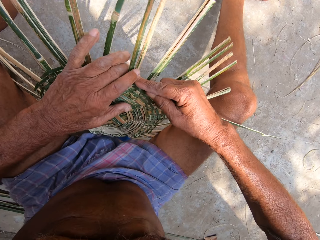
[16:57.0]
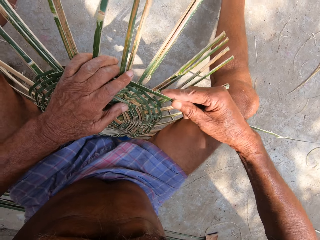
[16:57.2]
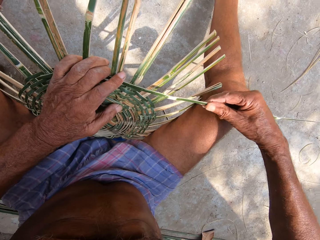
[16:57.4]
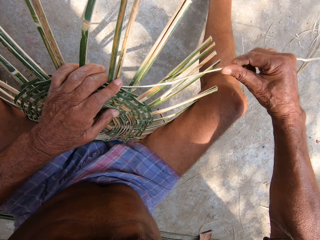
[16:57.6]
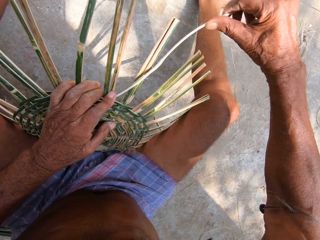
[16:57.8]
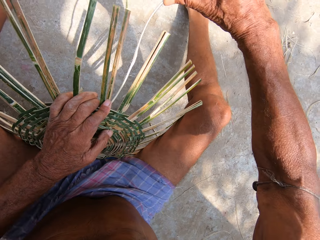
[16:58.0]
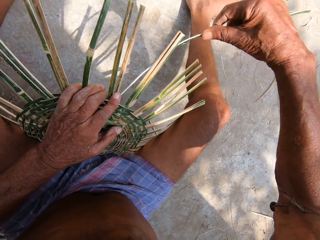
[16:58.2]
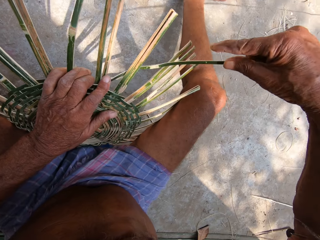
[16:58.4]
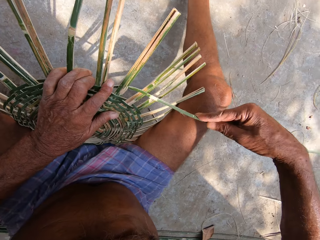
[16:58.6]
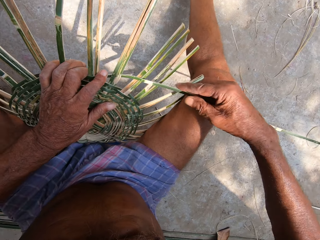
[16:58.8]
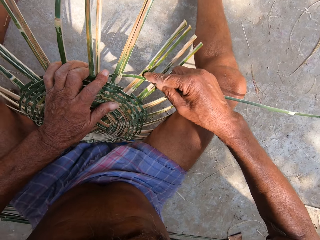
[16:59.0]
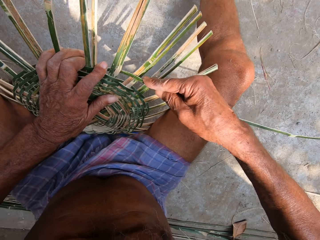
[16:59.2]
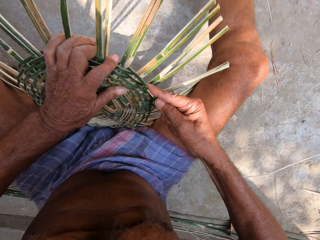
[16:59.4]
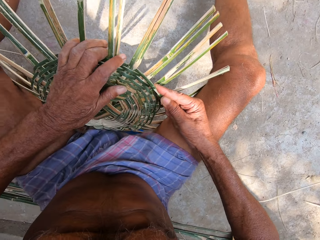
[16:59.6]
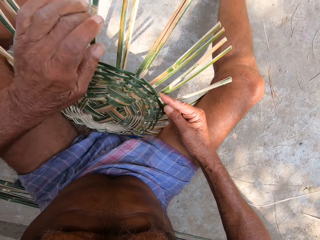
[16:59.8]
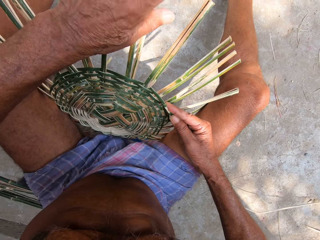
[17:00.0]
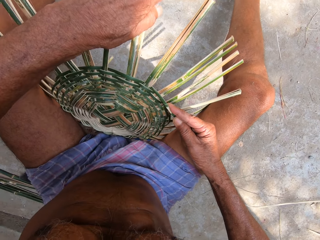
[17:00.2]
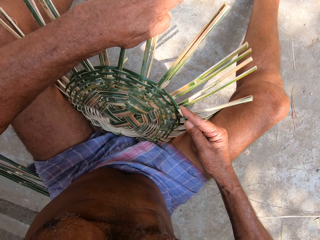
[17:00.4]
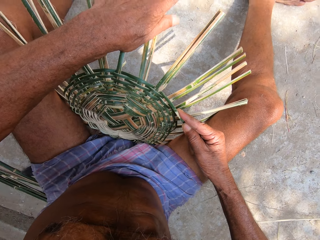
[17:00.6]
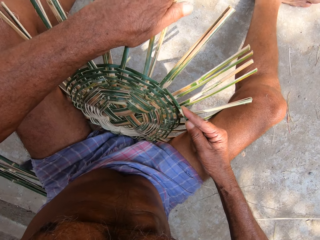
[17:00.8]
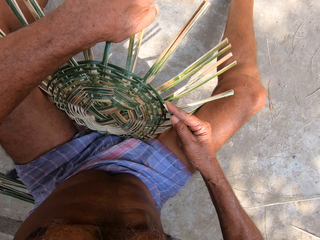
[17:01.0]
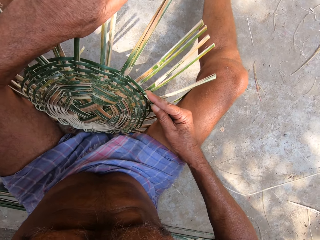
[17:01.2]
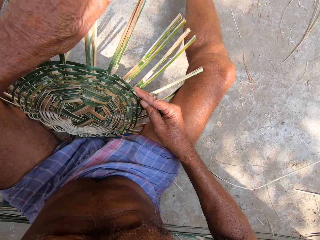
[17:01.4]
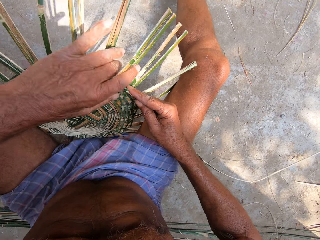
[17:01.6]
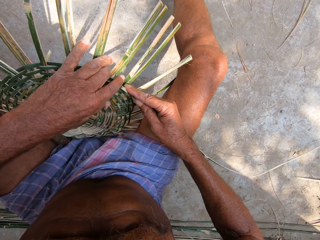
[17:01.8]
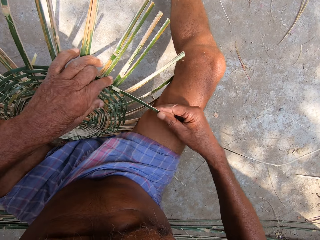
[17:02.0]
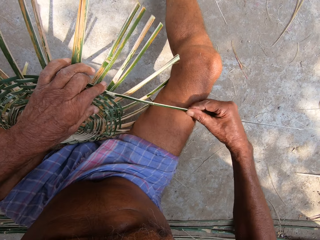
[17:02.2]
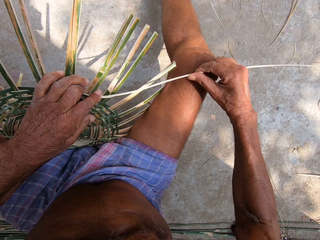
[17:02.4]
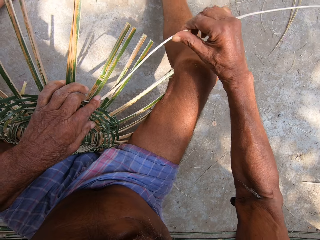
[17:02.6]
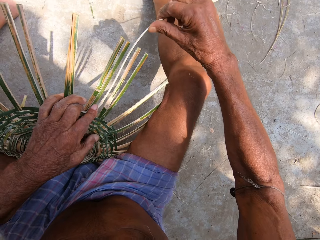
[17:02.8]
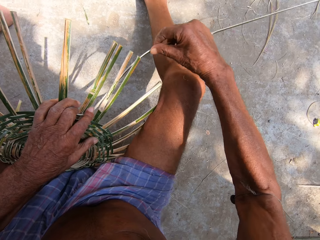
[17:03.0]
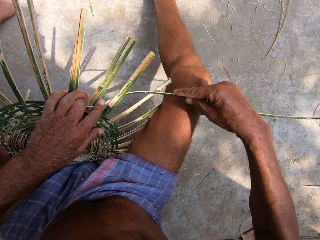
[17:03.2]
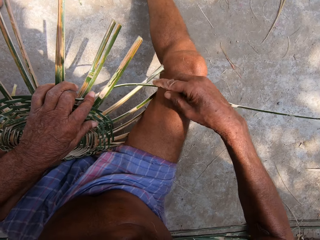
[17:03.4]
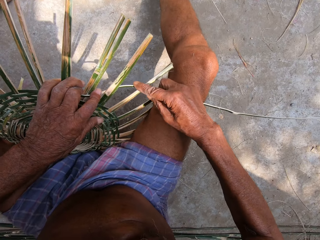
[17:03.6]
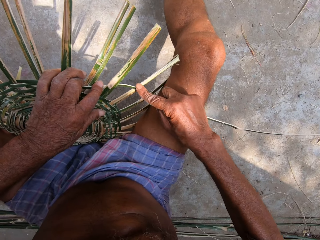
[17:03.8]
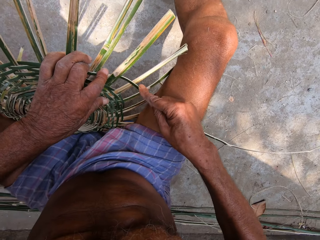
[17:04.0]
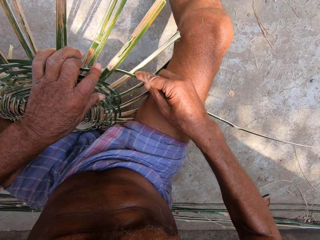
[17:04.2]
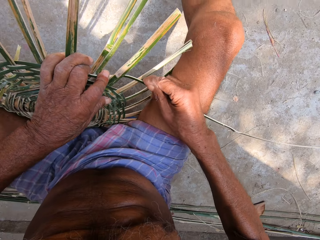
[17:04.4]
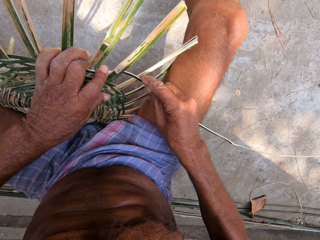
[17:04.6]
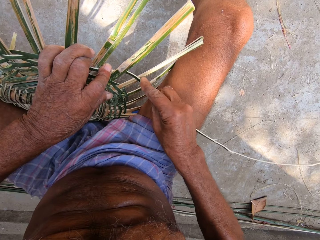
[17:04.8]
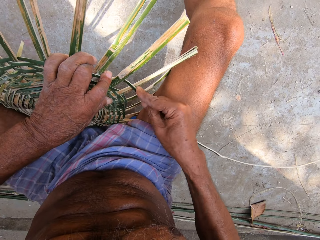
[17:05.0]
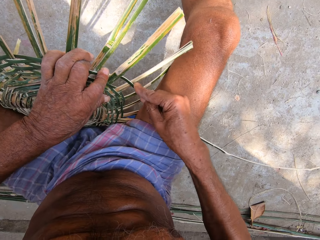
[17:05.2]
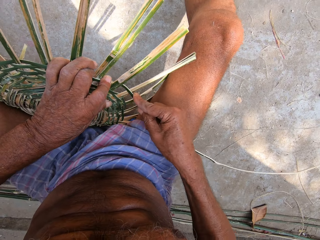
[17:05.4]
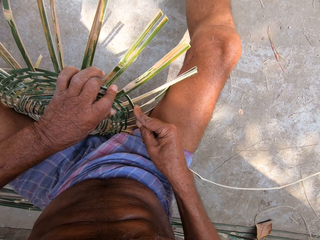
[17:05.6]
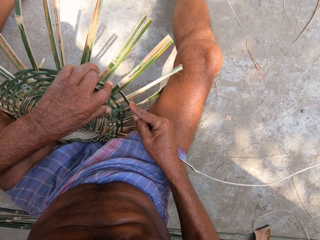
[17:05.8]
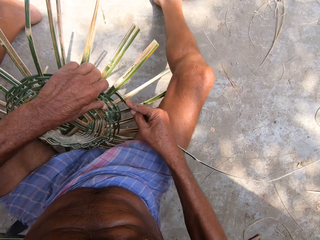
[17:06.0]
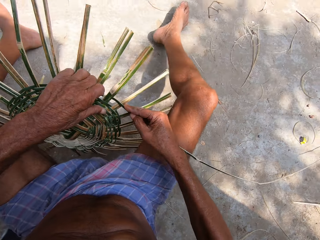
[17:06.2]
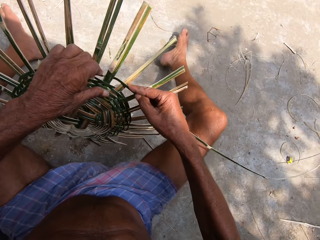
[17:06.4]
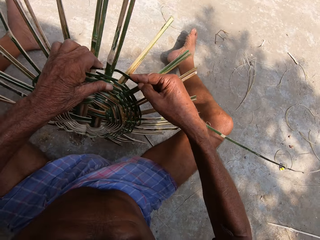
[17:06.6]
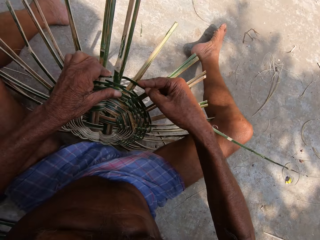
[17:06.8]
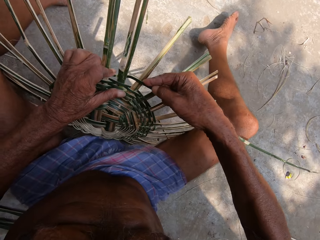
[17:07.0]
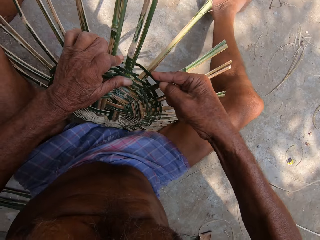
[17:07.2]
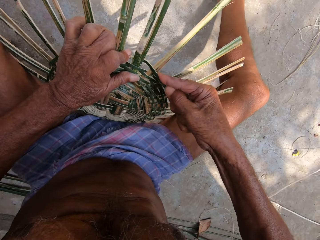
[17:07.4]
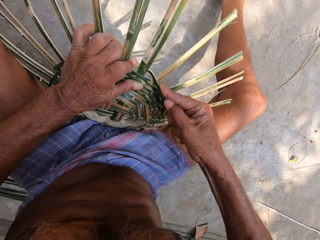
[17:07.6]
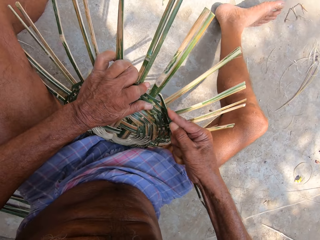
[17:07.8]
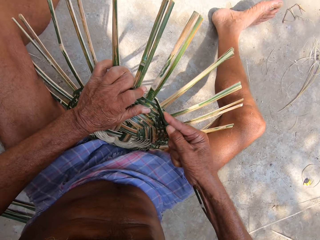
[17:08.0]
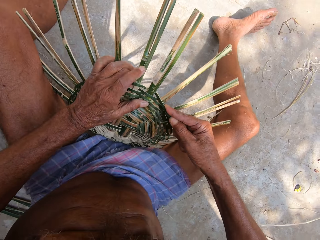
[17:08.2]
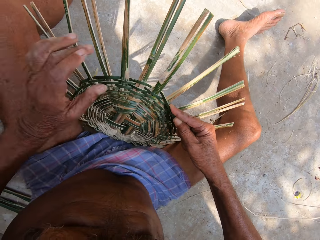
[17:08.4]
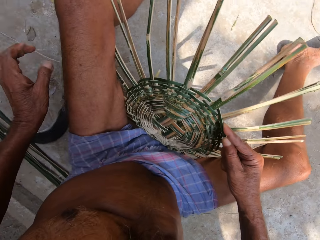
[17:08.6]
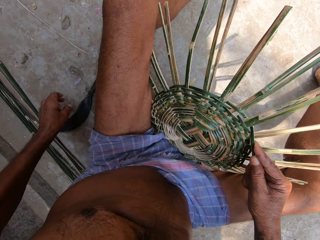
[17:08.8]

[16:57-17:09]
The camera wearer presses the bamboo strip into the craft on the ground with his left hand. He weaves the bamboo strip into the craft on the ground with his right hand. He adjusts some bamboo strips on the craft on the ground with his left hand. He presses the bamboo strip into the craft on the ground with his left hand. He weaves the bamboo strip into the craft on the ground with his right hand. He turns the craft on the ground with his left hand.

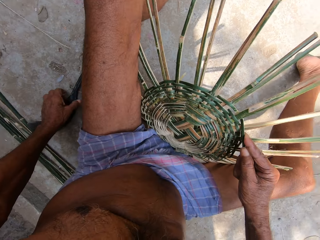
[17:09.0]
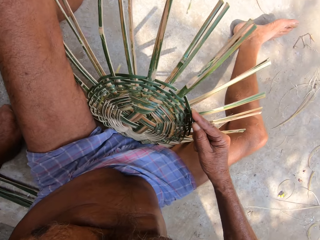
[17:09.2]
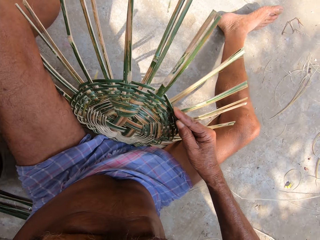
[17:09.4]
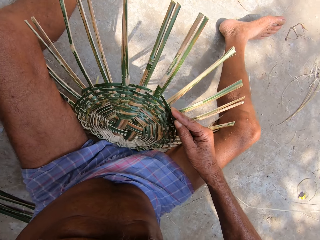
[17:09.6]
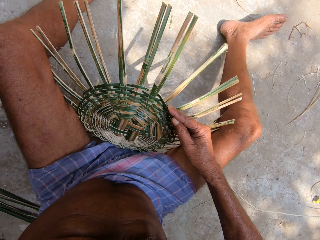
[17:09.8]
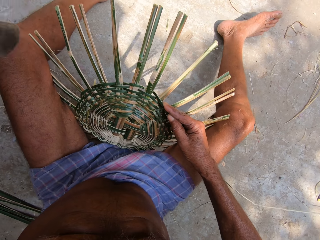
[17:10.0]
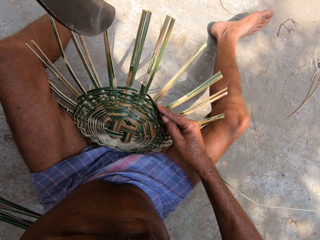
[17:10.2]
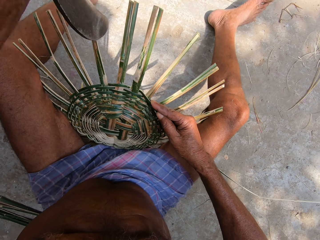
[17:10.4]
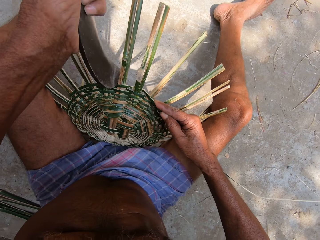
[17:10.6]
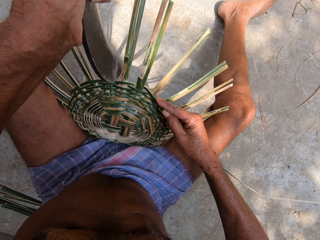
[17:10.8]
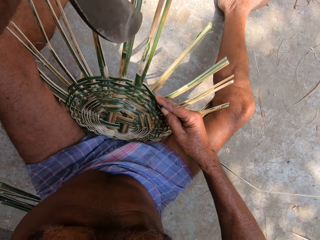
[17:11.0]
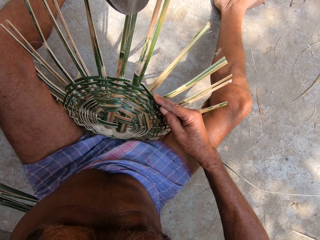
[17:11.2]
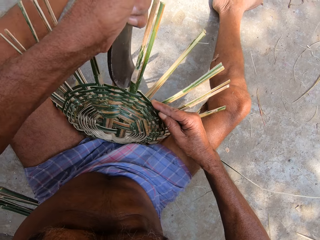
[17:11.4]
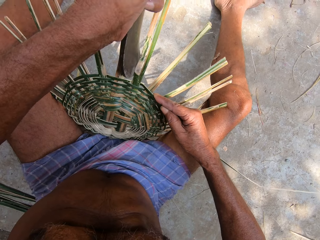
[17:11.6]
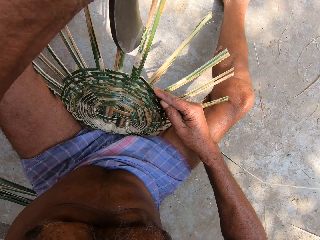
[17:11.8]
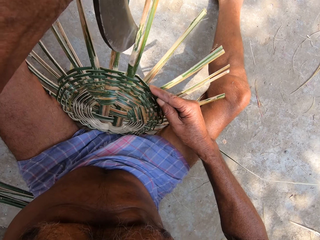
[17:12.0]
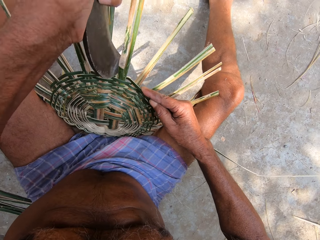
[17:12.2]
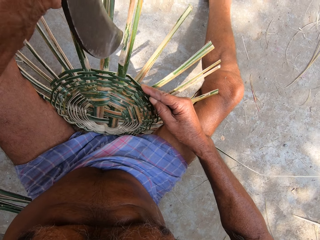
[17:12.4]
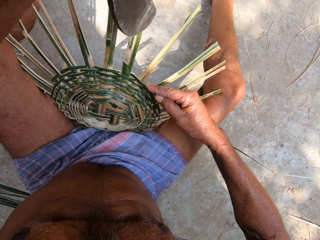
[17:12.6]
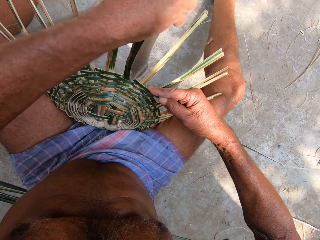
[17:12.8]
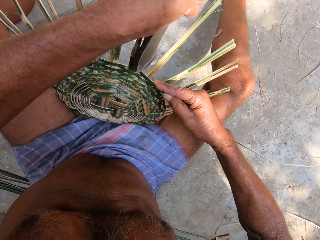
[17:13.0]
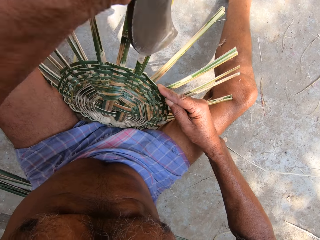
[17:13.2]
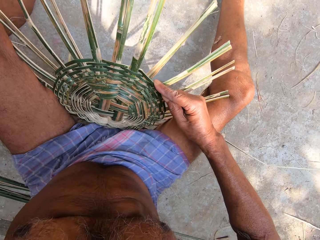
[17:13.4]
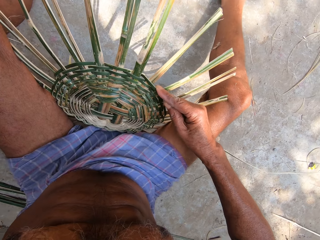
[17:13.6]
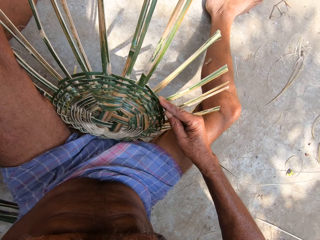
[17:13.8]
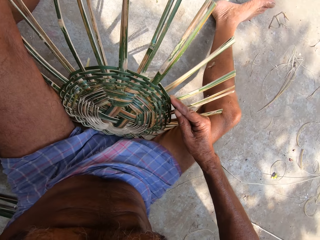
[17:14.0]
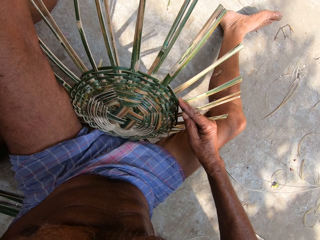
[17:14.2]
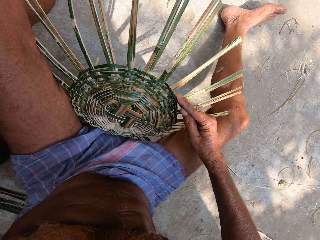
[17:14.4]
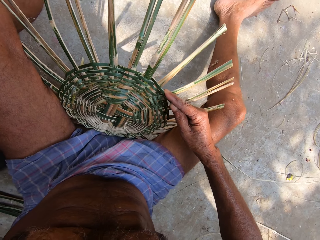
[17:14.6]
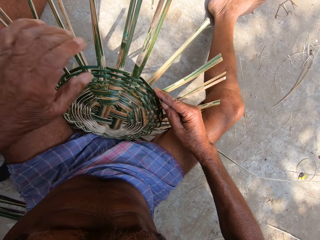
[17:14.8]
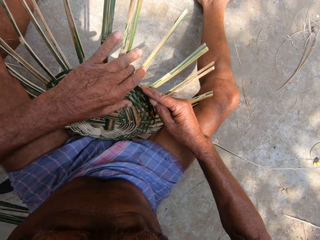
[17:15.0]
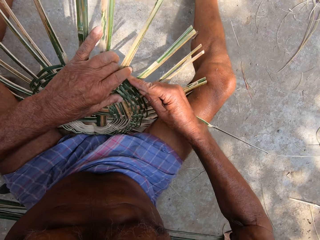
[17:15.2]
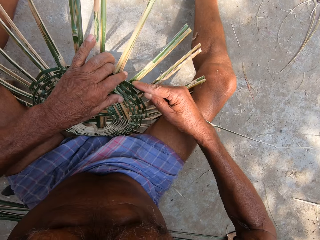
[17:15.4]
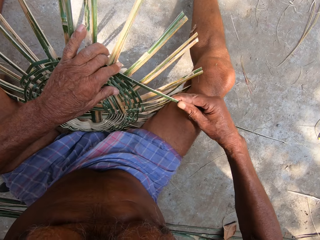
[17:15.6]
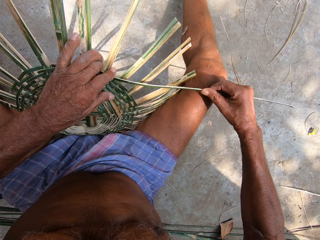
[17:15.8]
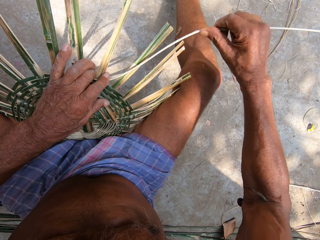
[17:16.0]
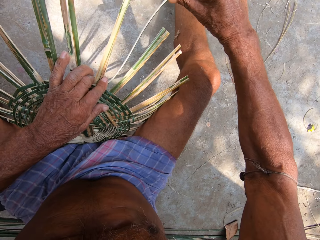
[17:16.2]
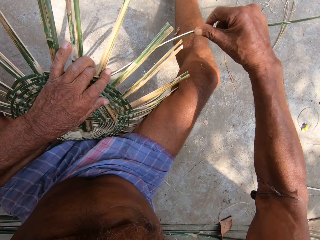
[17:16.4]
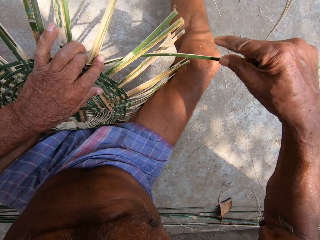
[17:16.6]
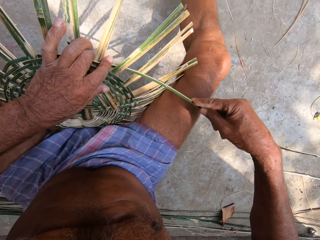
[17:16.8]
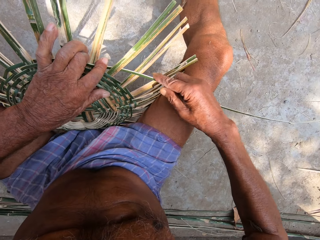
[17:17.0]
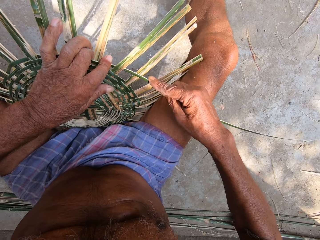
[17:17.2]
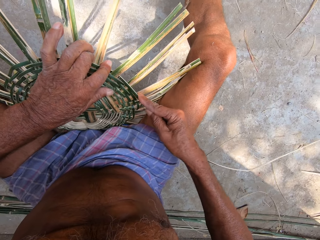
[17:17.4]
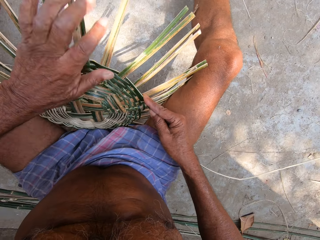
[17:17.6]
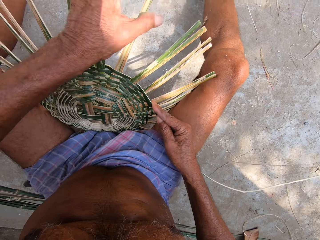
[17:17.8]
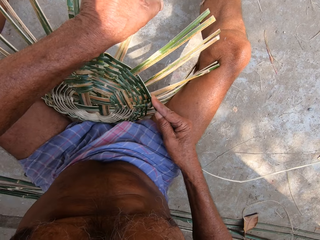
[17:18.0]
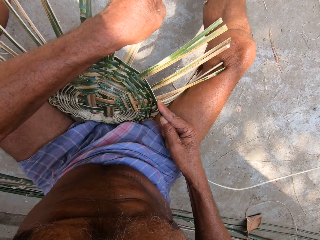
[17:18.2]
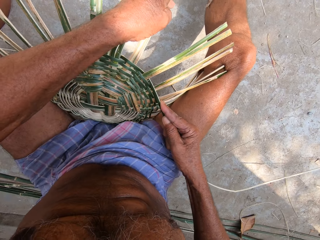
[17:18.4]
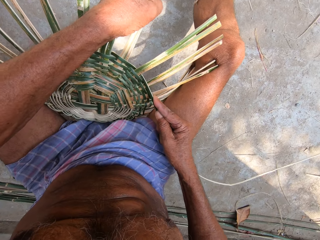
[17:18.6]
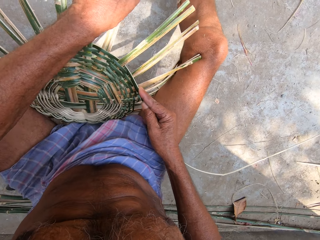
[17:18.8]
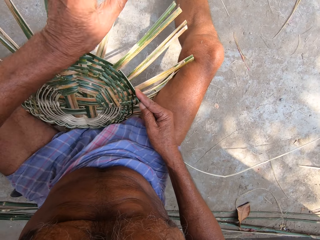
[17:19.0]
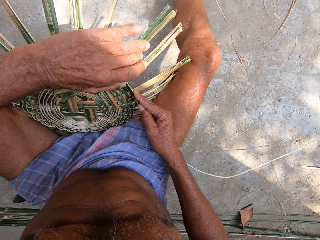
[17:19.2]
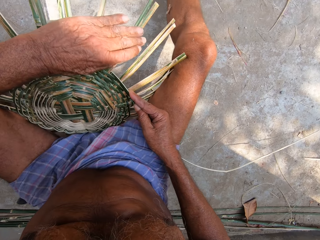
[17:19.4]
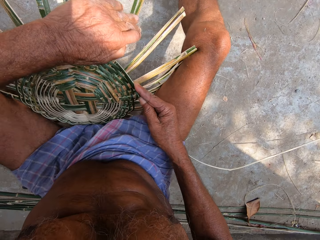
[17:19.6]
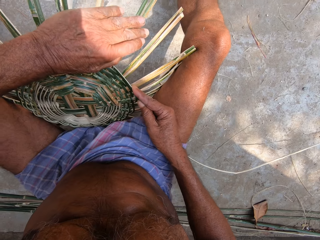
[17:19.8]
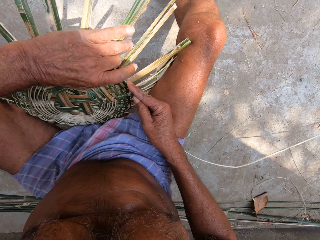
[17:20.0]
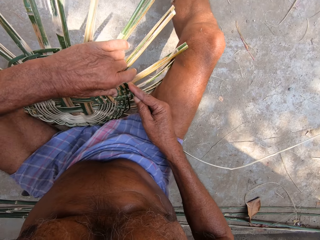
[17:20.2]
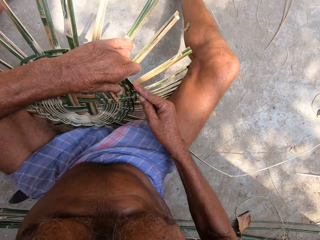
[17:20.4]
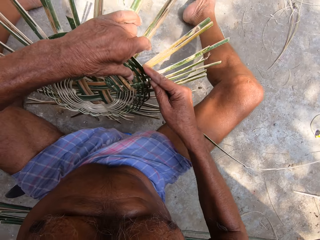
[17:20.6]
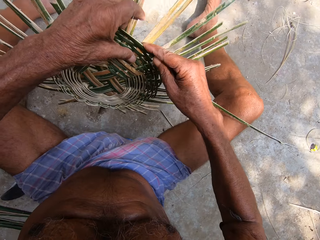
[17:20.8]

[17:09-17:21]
The camera wearer picks the Indian billhook from the ground with his left hand. He hits the craft on the ground with the Indian billhook in his left hand. He drops the Indian billhook on the ground with his left hand. He presses the bamboo strip into the craft on the ground with his left hand. He weaves the bamboo strip into the craft on the ground with his right hand. He adjusts some bamboo strips on the craft on the ground with his left hand.
